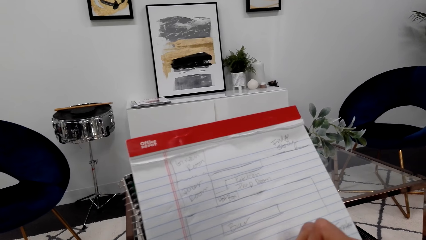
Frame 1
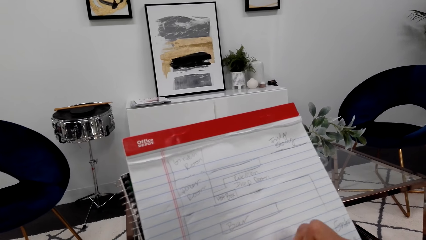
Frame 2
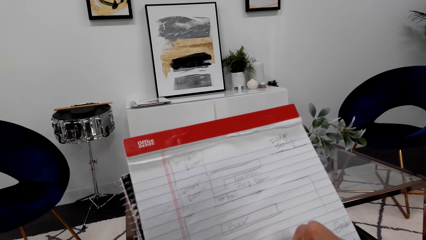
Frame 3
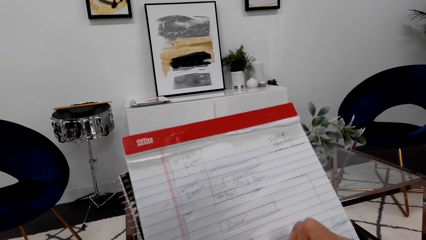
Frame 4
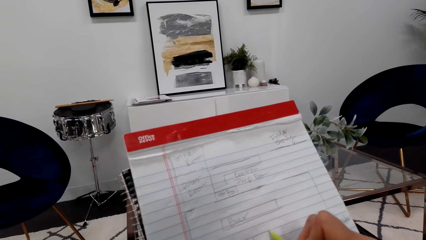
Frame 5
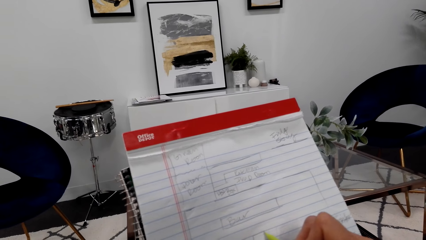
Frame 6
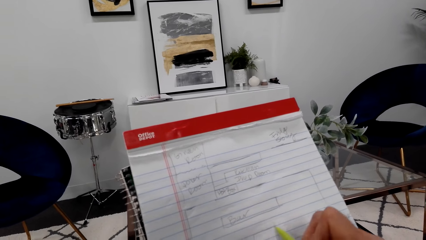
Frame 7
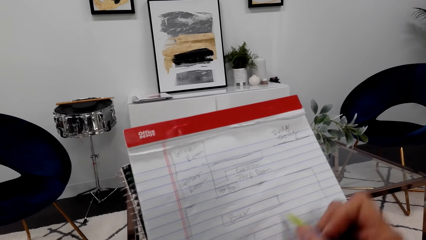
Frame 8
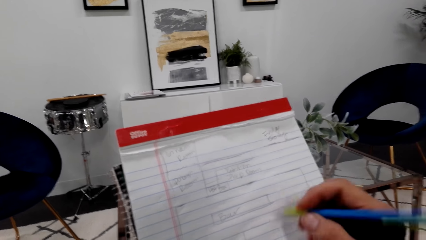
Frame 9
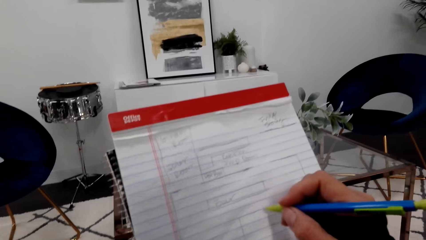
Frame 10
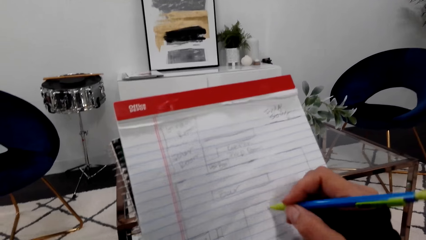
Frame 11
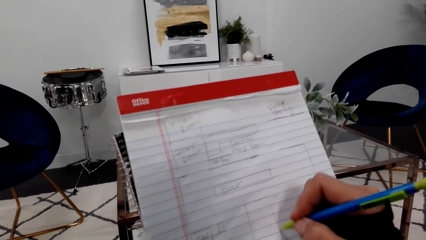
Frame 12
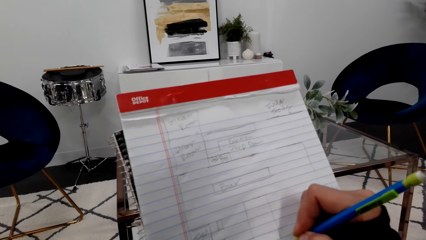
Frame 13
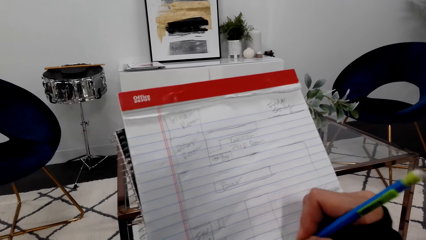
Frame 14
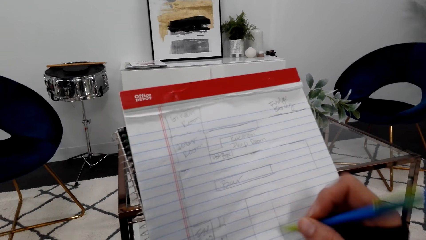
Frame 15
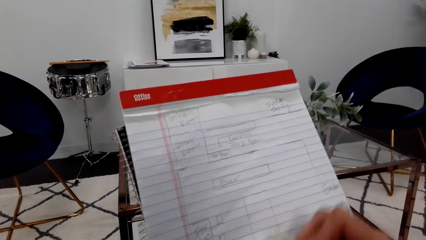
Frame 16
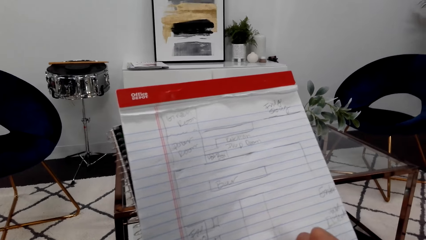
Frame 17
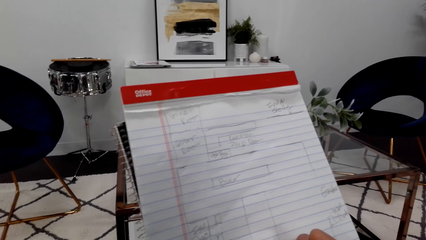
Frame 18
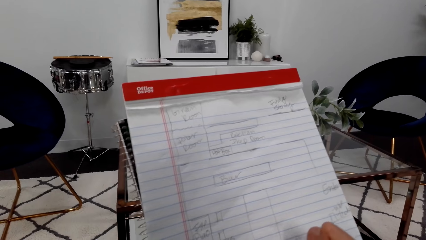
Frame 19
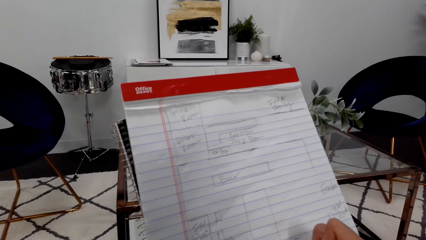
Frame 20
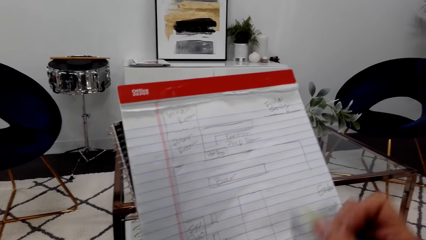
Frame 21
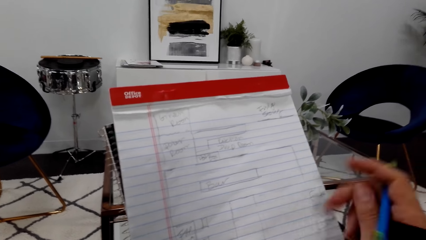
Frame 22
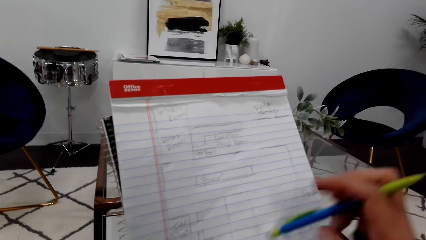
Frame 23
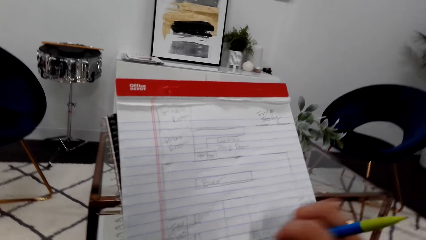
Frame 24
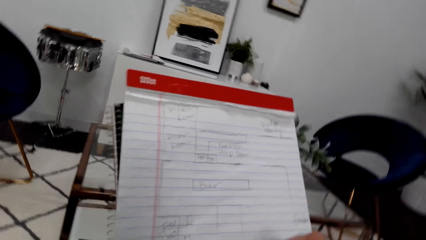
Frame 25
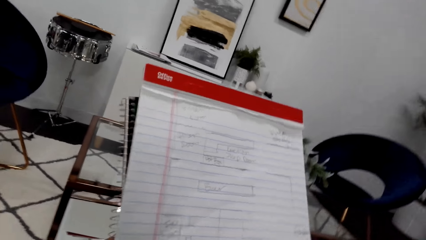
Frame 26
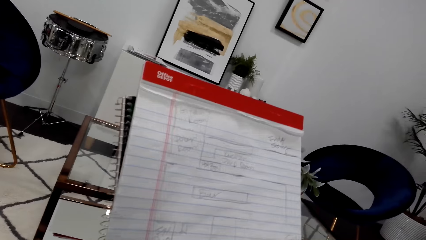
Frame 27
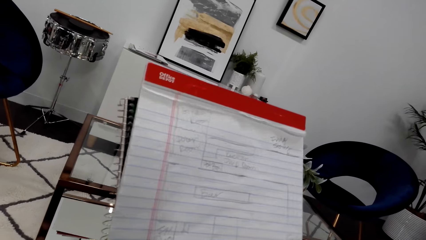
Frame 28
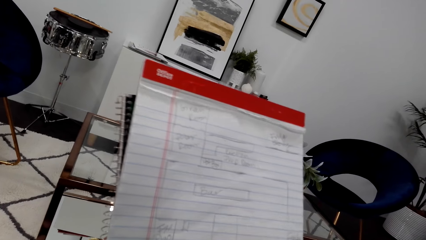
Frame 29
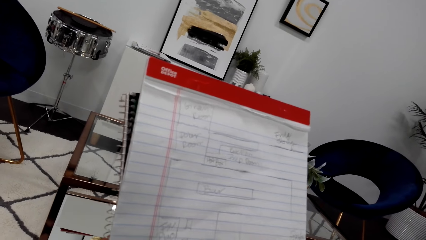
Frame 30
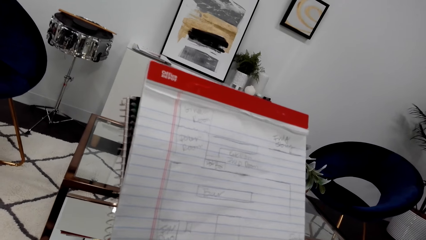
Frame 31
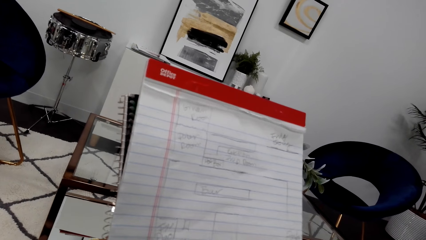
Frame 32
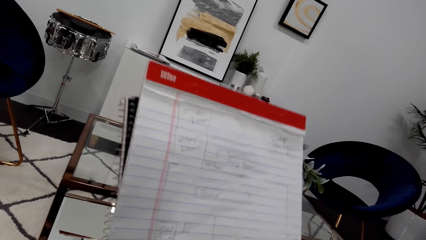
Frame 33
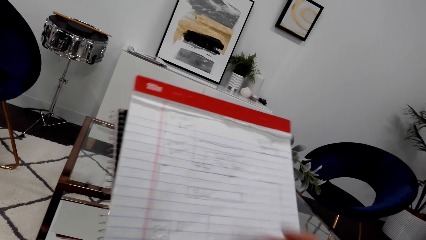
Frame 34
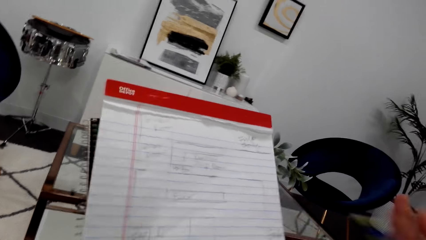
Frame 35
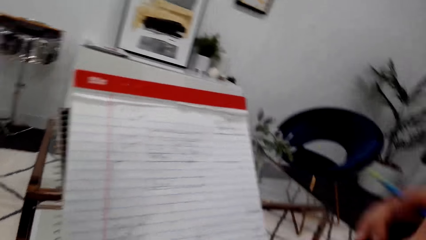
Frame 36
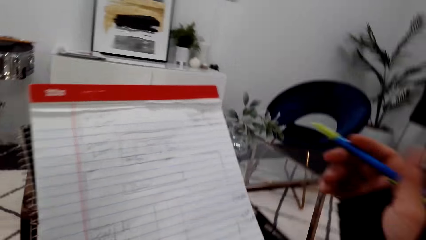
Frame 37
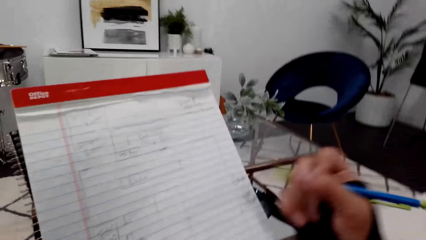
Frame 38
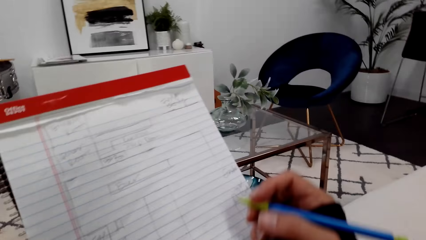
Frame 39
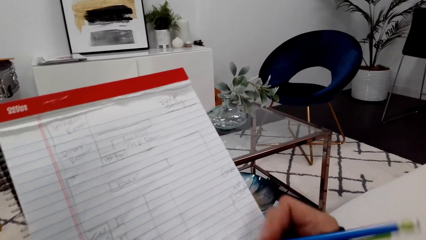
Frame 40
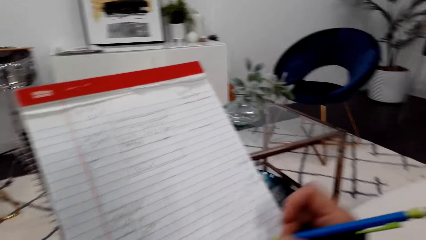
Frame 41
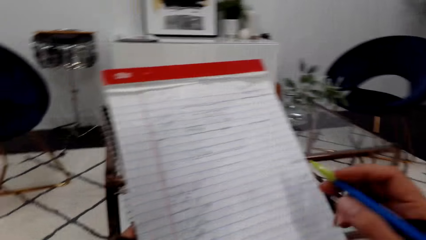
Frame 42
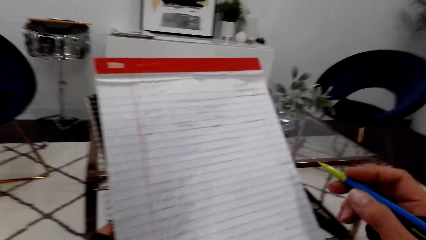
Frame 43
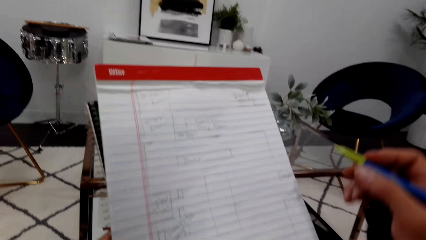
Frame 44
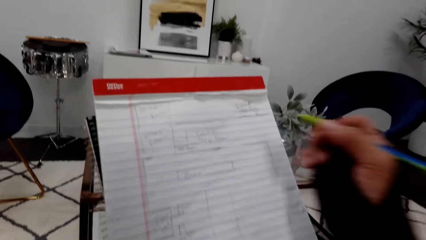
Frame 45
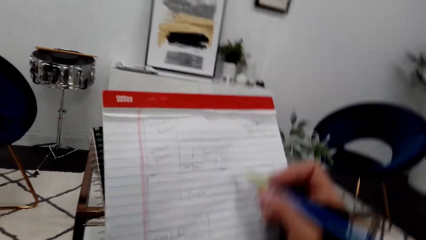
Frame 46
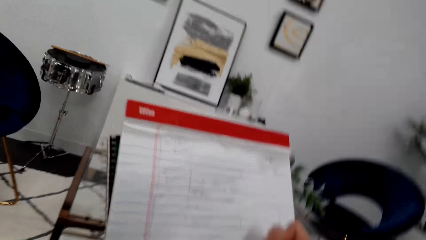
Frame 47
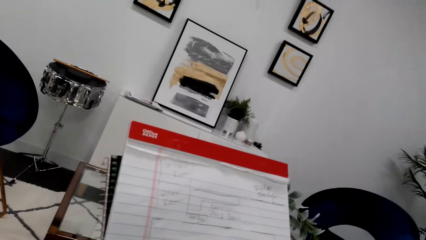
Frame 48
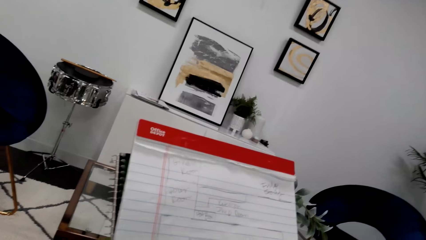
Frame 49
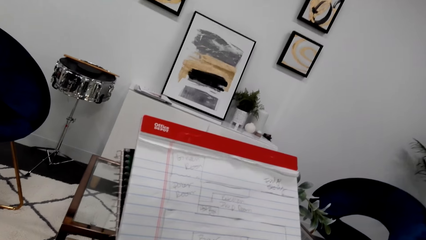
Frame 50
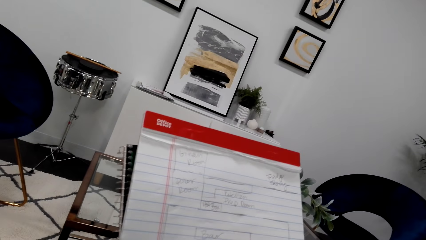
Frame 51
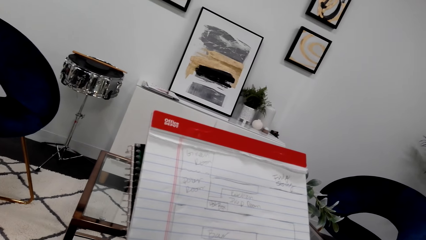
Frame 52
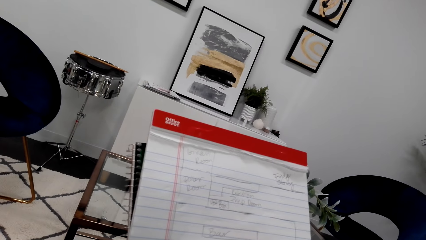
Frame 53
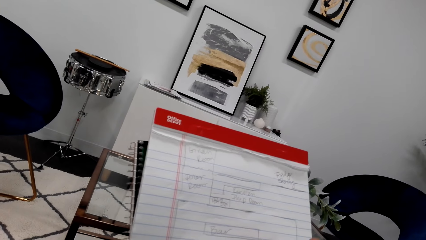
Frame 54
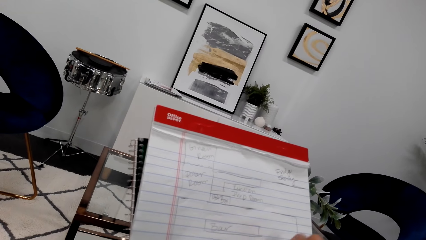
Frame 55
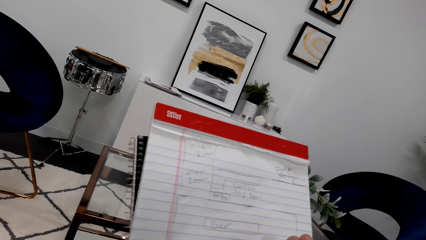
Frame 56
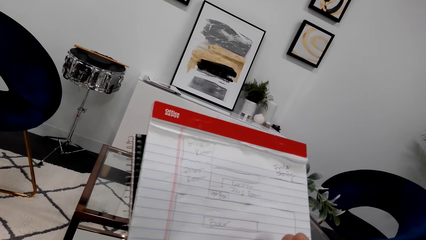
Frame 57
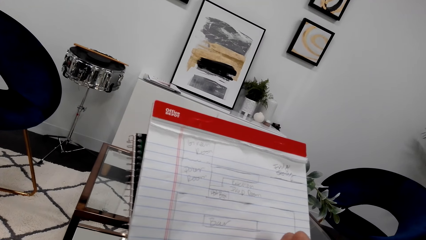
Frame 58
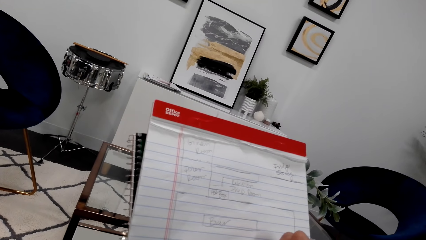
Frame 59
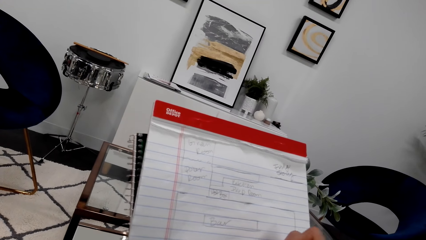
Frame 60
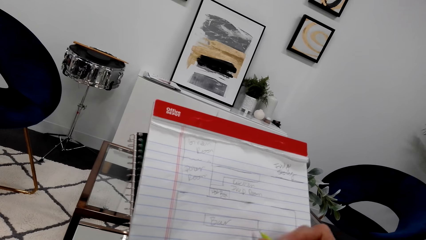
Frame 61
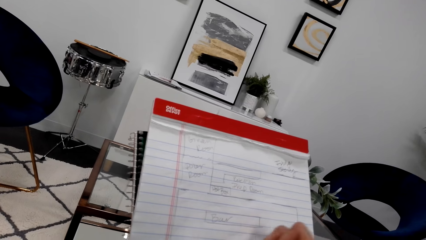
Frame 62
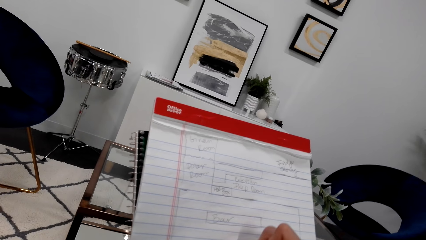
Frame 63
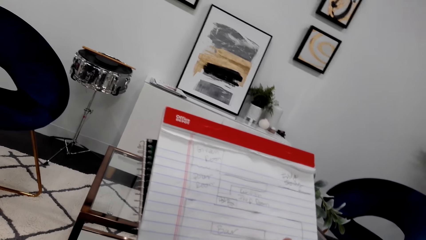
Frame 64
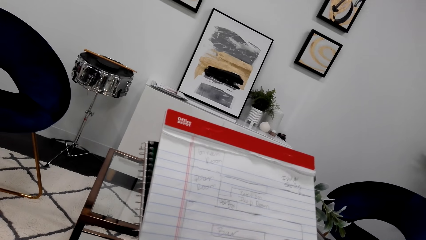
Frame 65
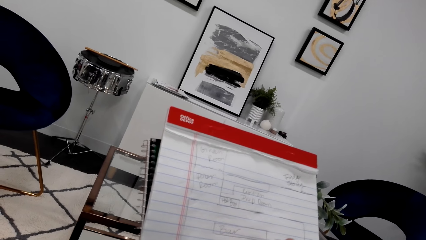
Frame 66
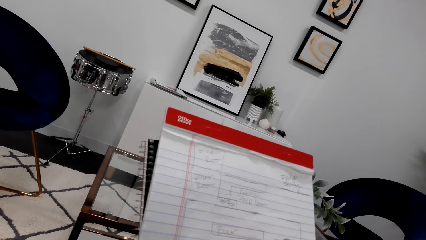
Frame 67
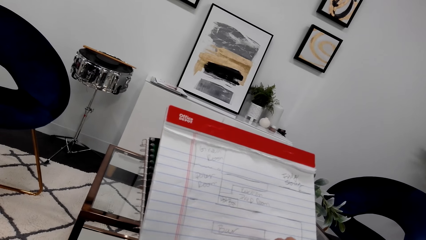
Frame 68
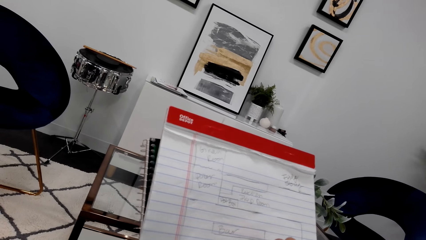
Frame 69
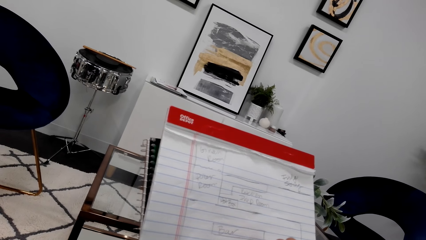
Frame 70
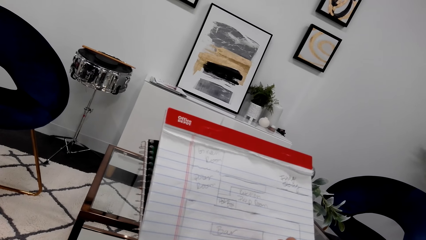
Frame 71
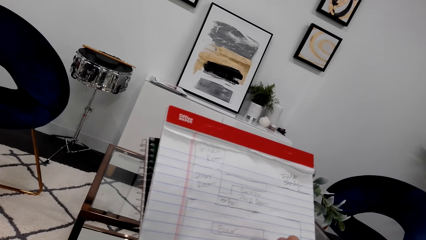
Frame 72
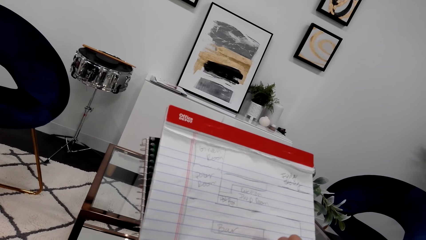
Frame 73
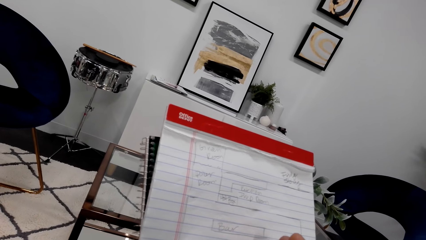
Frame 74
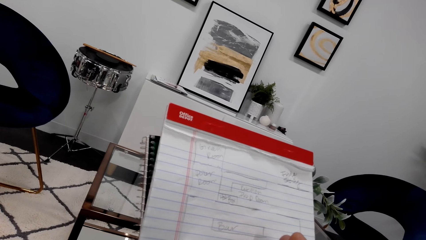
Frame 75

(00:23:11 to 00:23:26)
The camera wearer rubs the sketch. They wipe the notebook. They write on the notebook.
